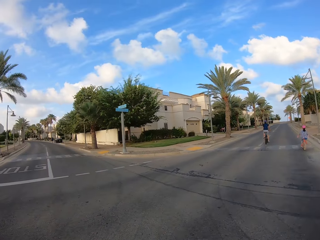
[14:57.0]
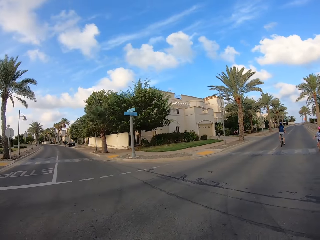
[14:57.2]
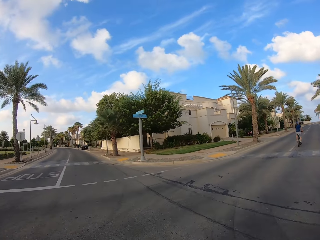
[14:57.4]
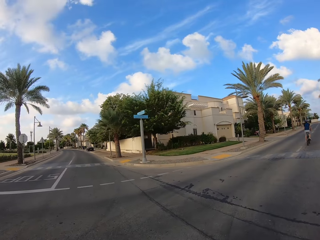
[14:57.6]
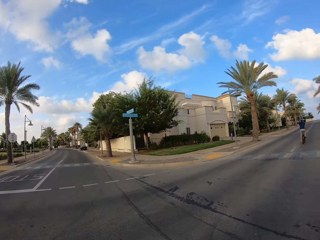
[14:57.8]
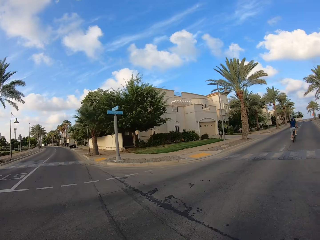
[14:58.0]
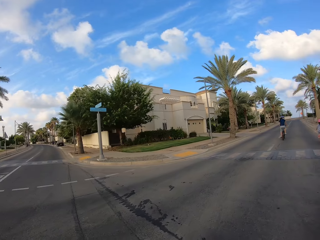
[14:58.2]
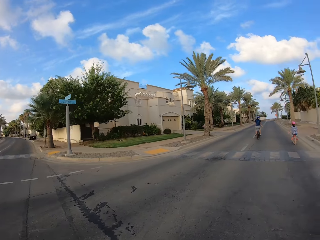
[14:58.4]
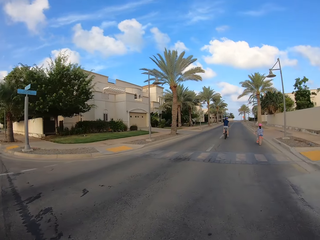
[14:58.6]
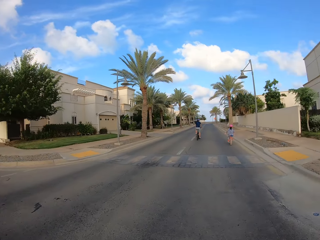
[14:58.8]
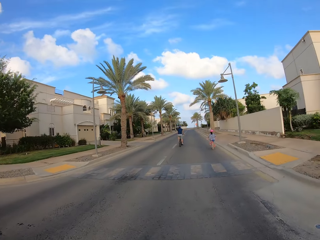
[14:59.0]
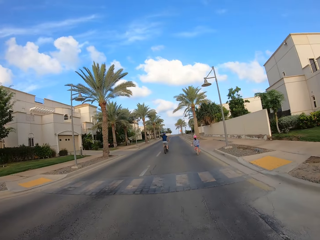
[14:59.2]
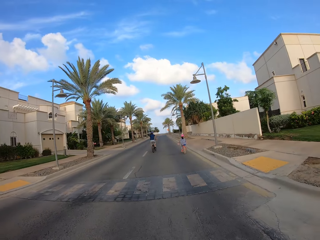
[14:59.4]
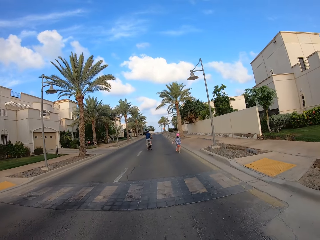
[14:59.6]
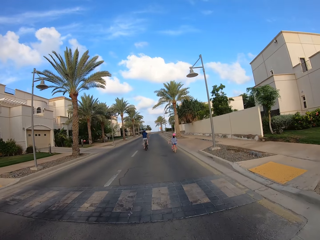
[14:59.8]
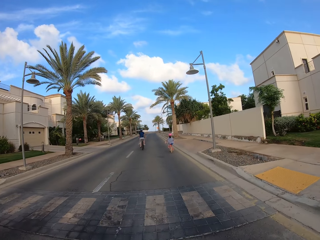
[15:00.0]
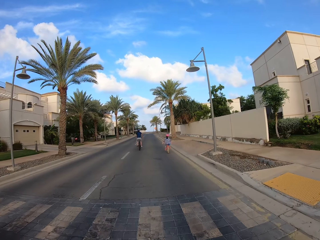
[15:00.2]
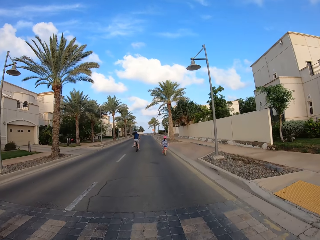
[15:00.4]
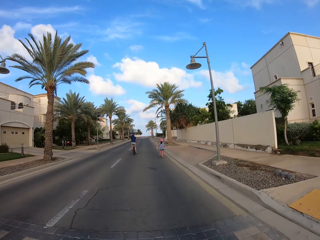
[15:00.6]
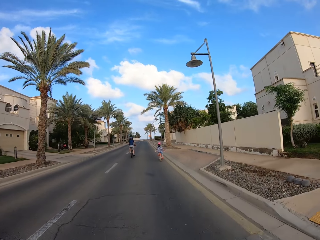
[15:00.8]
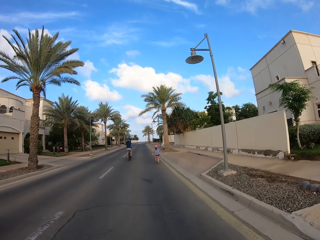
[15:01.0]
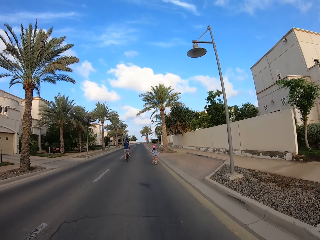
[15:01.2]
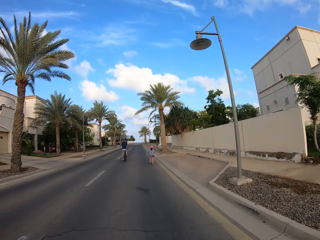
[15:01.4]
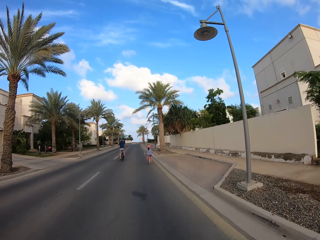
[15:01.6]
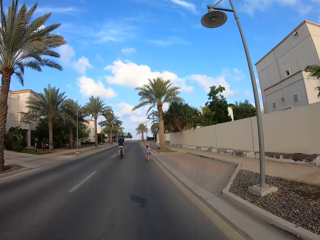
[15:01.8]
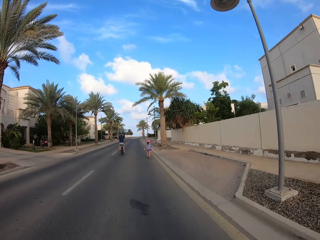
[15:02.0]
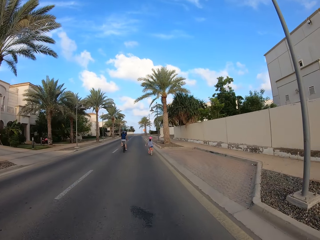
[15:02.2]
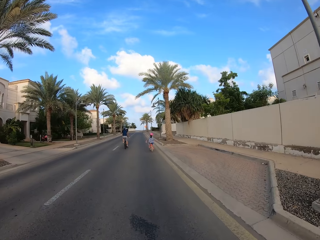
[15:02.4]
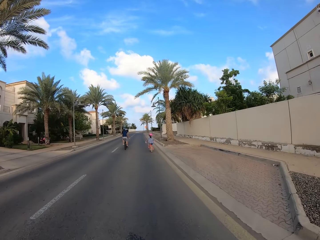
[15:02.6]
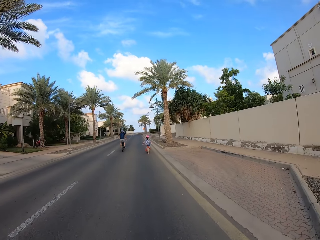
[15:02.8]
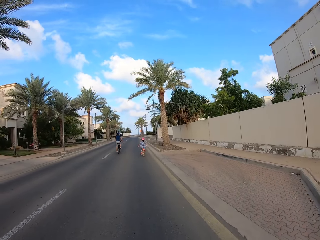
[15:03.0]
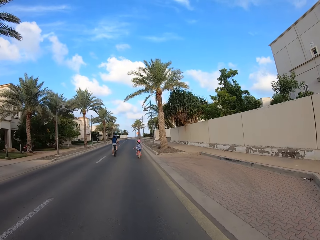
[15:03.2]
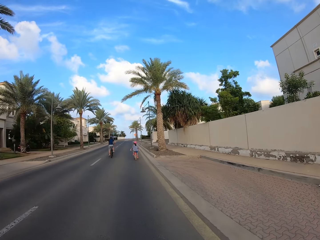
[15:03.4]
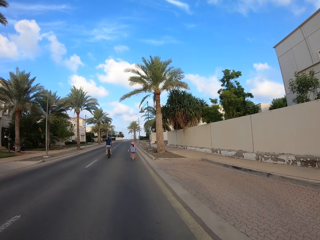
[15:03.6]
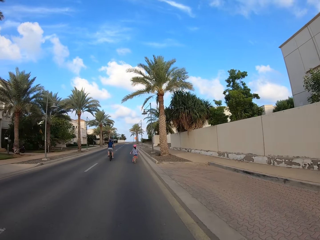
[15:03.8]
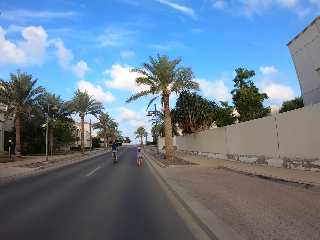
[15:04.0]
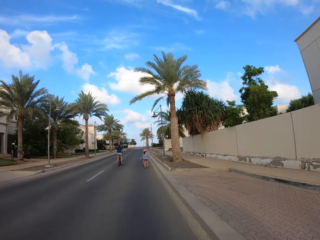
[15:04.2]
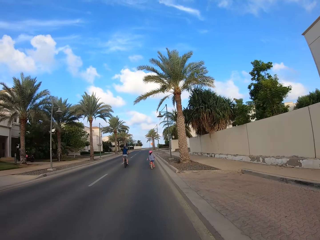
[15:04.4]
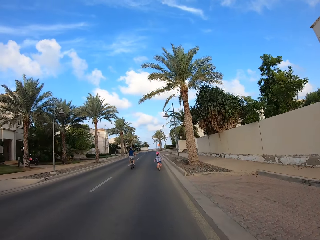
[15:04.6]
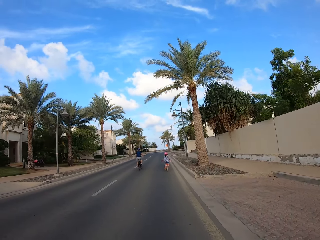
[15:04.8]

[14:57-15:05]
The camera wearer cycles on the road with a person and another person.

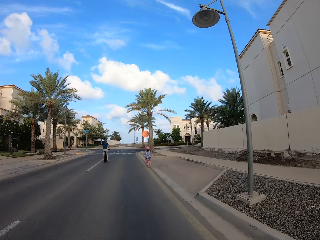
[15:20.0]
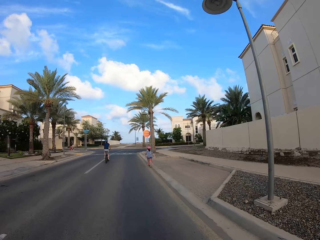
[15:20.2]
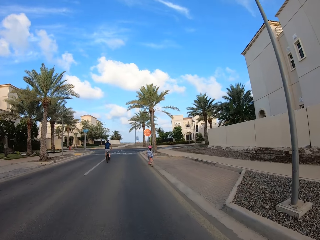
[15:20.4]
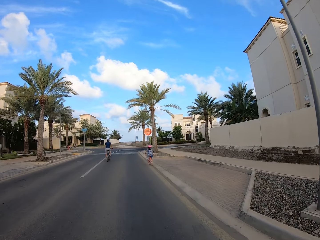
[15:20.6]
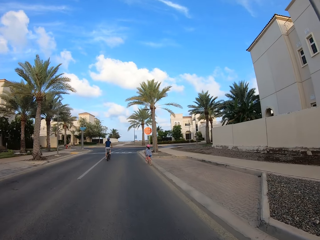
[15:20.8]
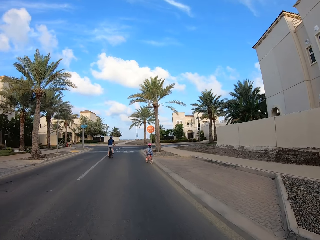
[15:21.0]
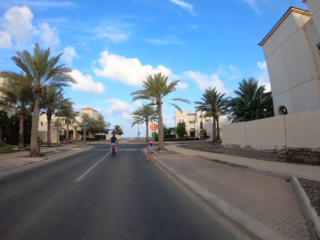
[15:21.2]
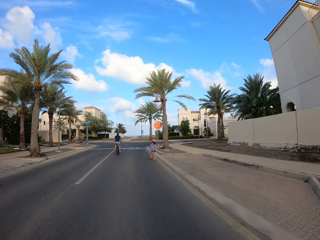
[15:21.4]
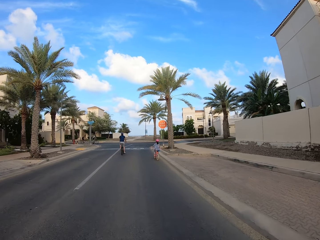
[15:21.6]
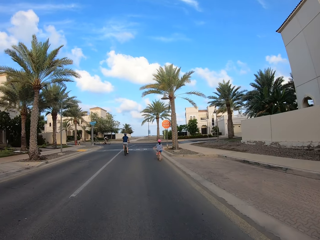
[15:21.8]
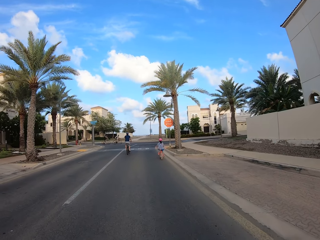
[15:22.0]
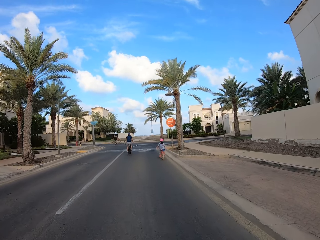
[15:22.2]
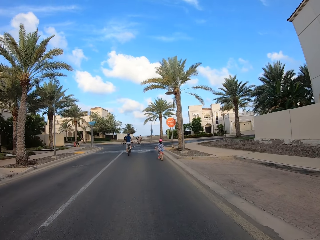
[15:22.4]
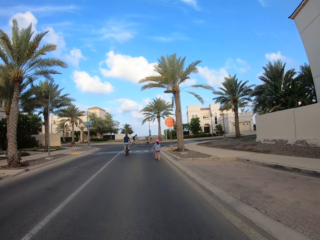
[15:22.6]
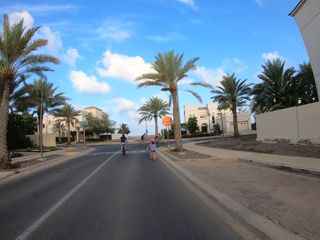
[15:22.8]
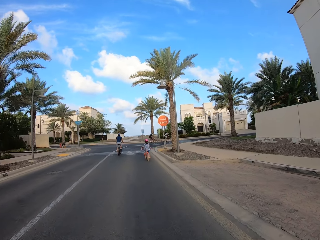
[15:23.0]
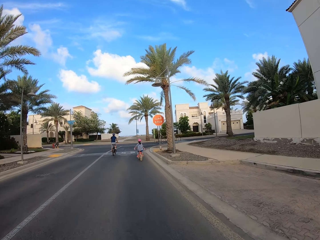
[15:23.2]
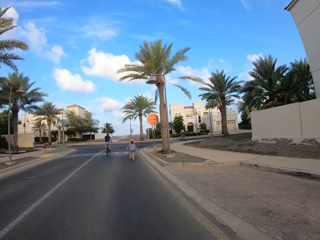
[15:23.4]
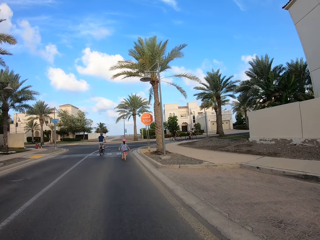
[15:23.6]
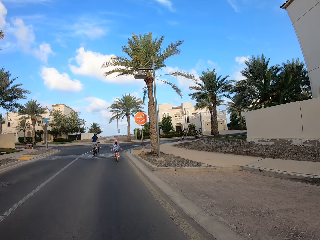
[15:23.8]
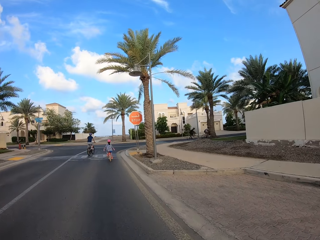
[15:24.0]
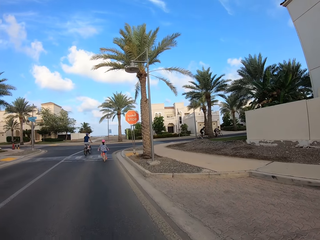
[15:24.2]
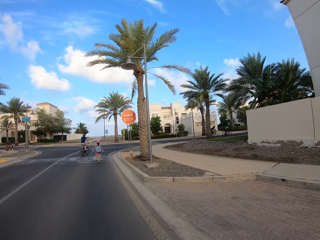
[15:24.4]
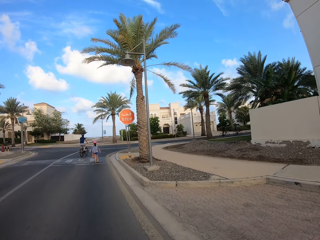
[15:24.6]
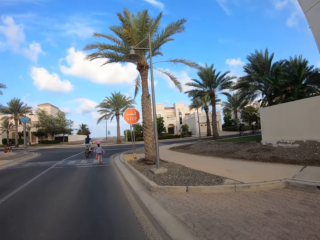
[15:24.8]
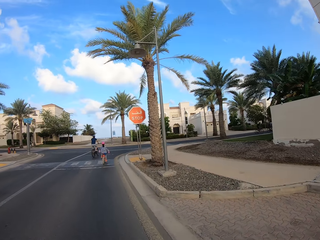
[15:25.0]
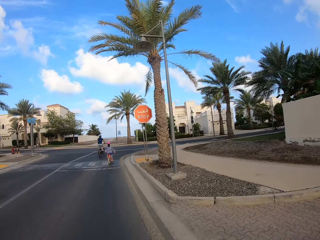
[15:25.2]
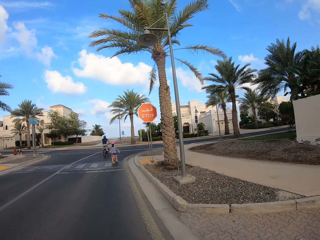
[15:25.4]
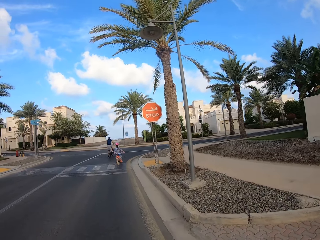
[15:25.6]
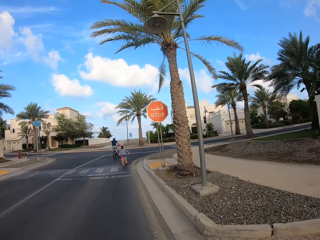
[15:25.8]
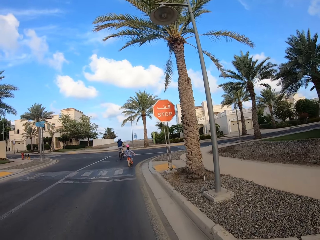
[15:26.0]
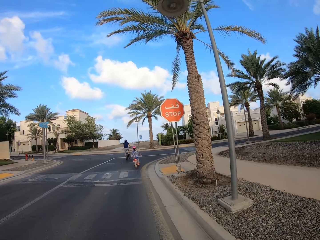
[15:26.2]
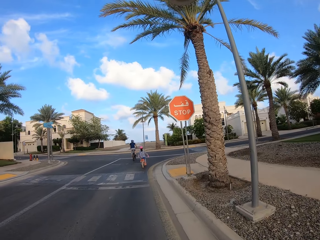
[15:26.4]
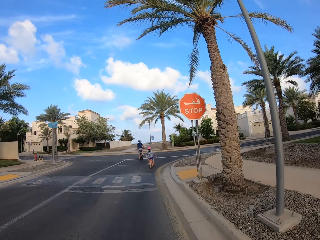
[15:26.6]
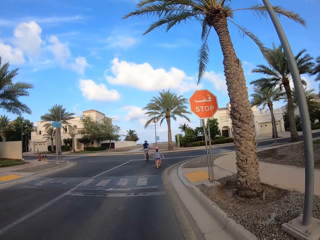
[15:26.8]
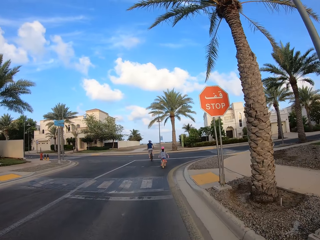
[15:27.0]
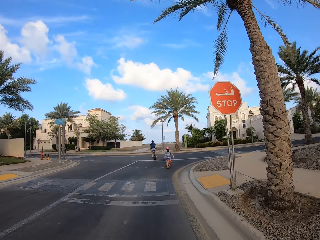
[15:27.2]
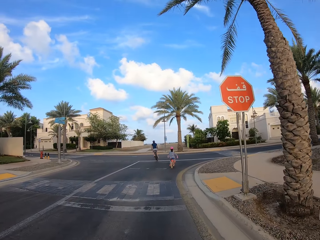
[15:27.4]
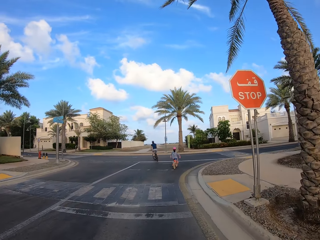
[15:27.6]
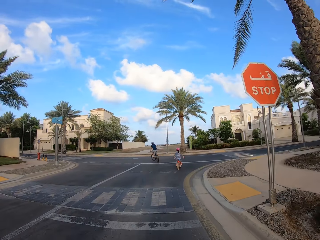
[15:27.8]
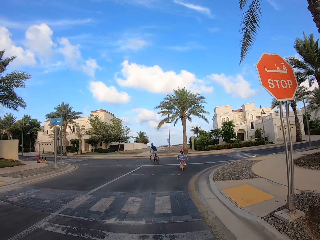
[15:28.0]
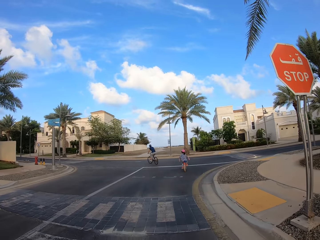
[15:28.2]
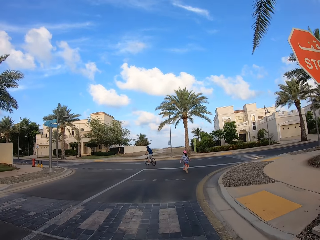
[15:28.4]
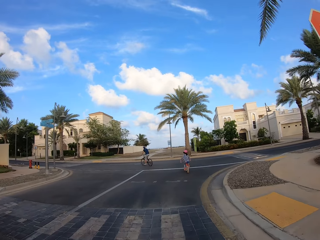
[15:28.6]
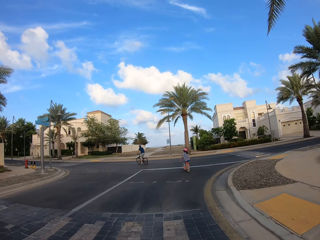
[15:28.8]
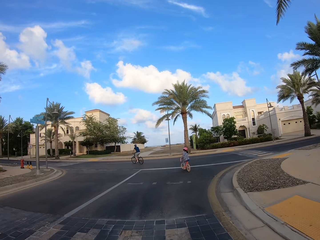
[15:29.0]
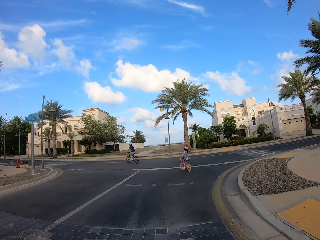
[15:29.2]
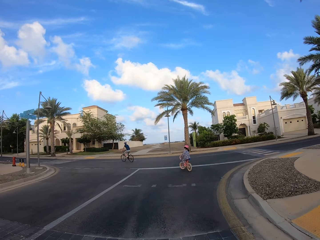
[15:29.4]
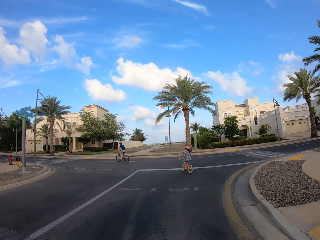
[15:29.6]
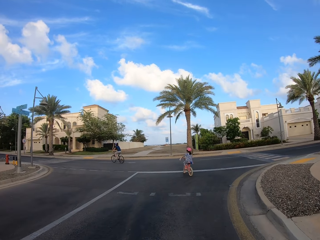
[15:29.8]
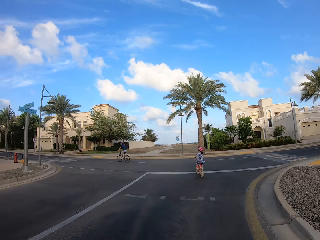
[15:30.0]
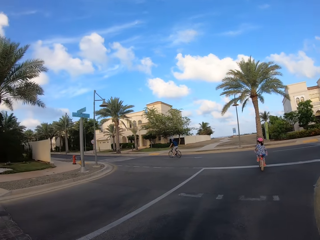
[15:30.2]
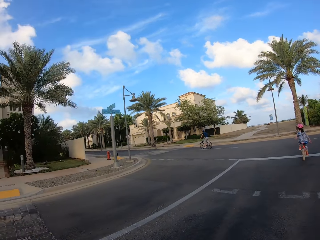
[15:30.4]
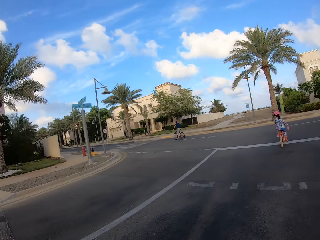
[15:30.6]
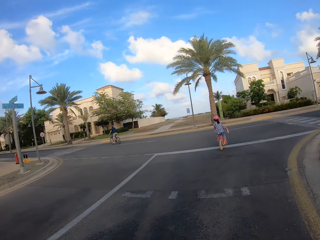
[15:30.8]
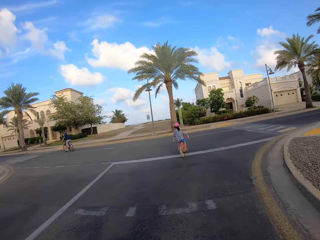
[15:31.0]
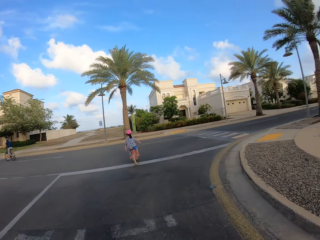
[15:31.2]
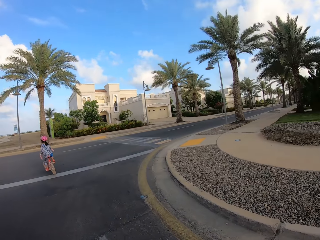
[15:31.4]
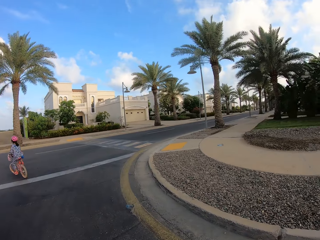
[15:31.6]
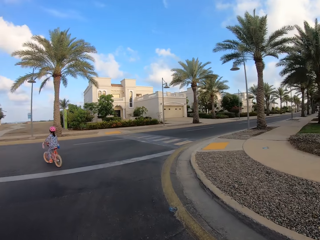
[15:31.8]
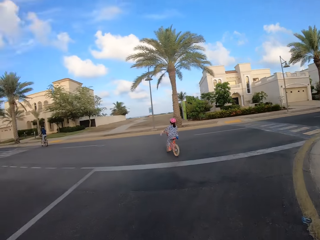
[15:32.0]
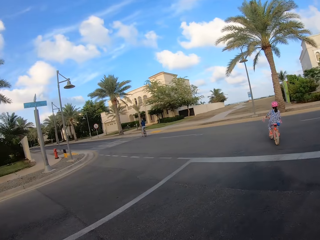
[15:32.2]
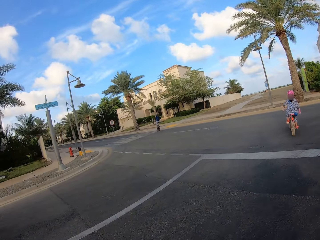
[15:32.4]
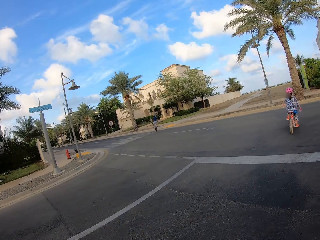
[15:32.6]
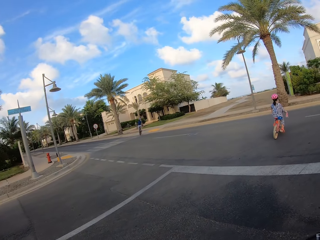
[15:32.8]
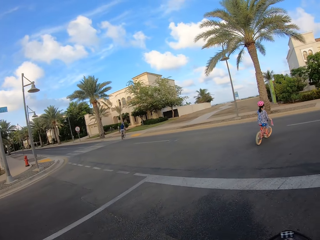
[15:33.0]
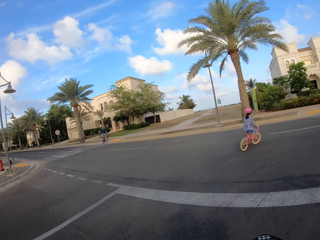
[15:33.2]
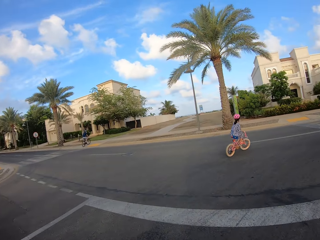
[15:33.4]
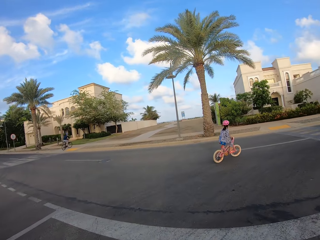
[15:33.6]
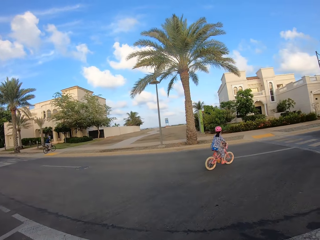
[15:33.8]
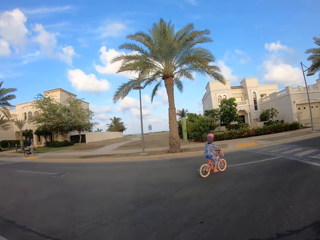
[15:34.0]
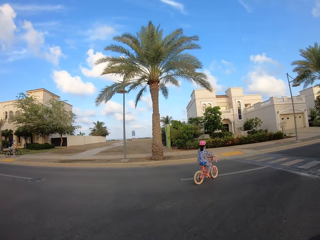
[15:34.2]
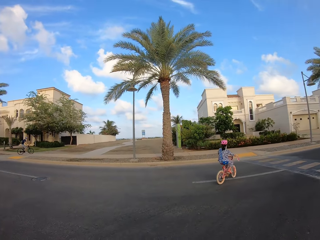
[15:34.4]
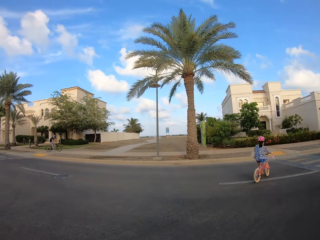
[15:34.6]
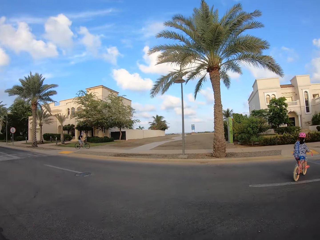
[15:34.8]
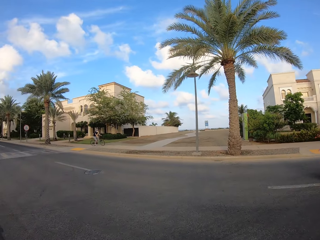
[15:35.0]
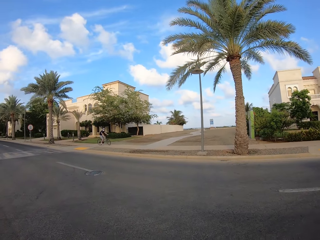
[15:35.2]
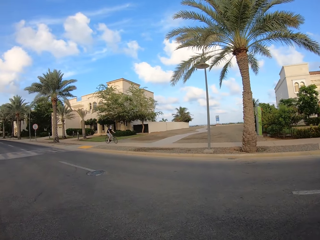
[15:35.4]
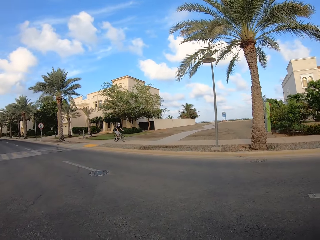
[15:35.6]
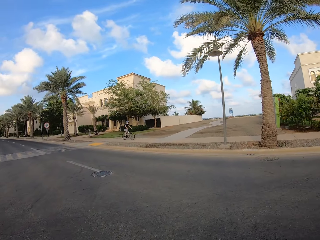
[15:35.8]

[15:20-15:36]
A cyclist cycles across the intersection. Another cyclist cycles across the intersection. The camera wearer looks around. A person cycles on the sidewalk.
